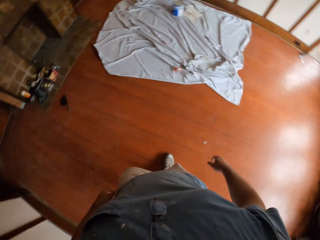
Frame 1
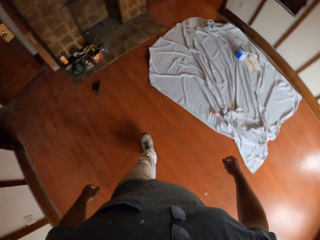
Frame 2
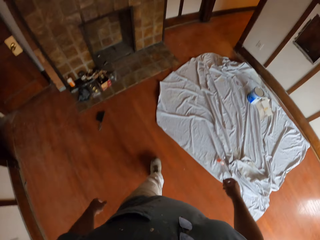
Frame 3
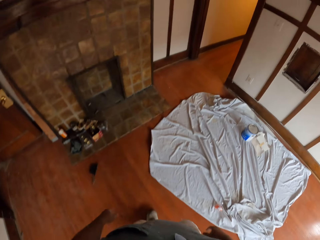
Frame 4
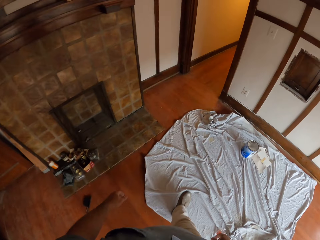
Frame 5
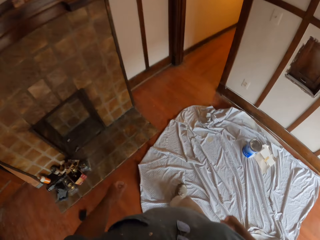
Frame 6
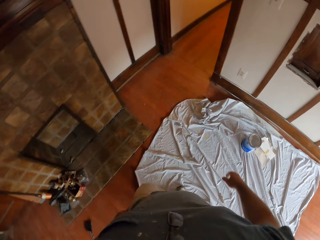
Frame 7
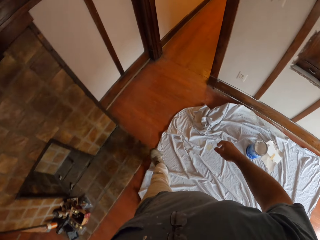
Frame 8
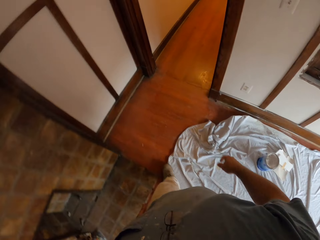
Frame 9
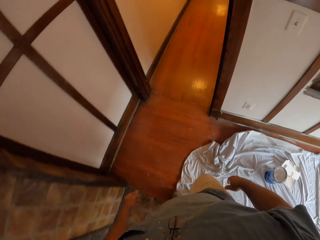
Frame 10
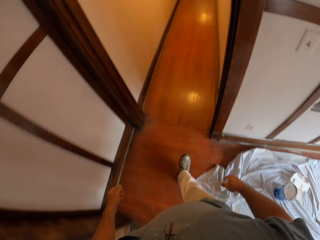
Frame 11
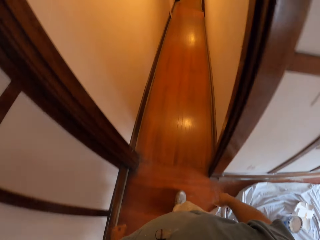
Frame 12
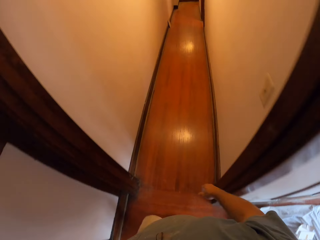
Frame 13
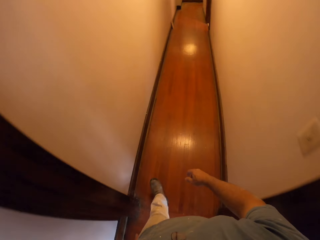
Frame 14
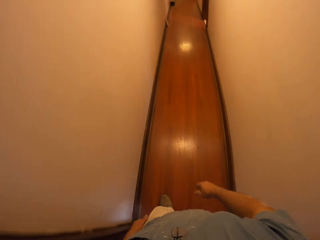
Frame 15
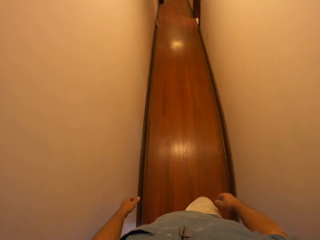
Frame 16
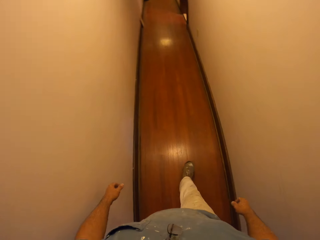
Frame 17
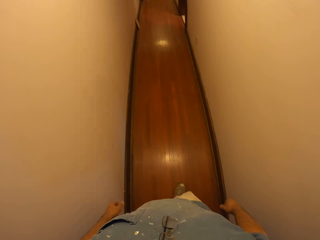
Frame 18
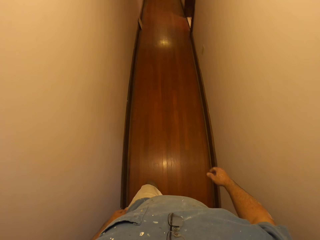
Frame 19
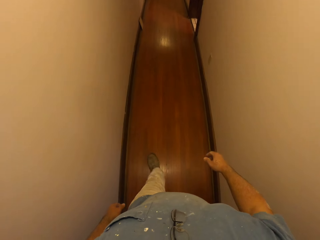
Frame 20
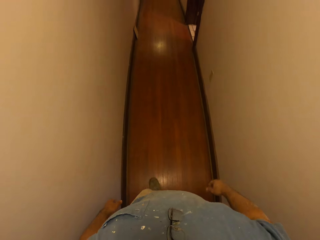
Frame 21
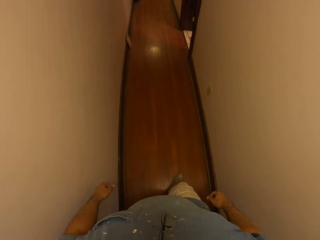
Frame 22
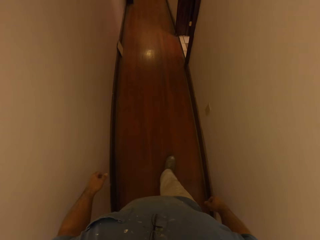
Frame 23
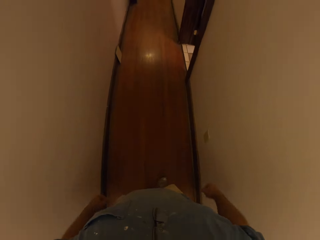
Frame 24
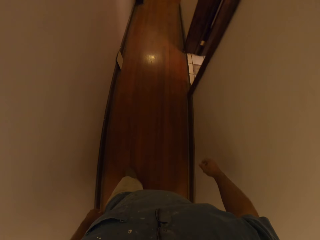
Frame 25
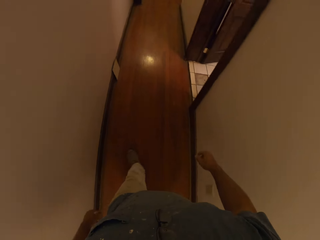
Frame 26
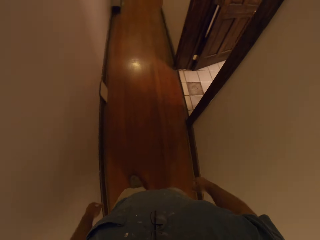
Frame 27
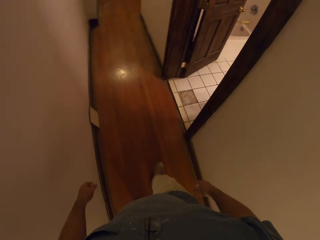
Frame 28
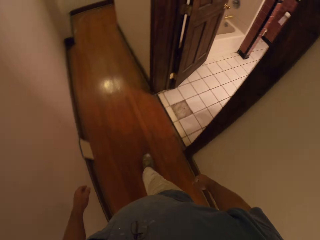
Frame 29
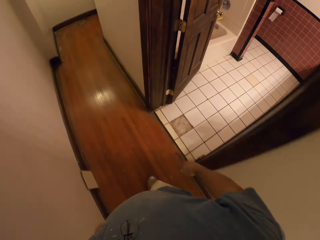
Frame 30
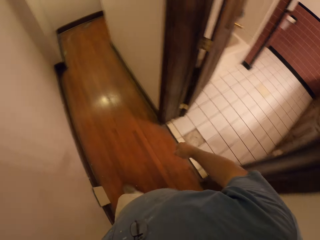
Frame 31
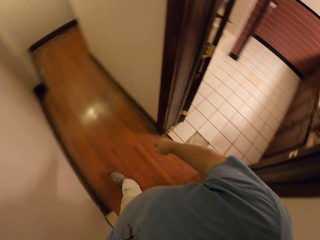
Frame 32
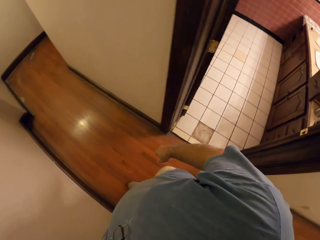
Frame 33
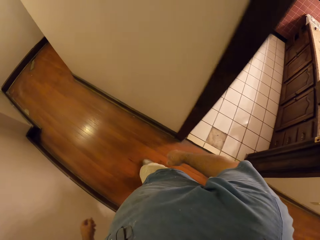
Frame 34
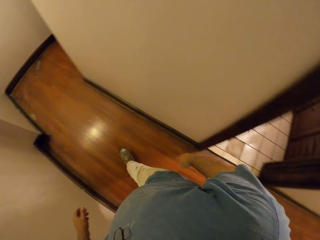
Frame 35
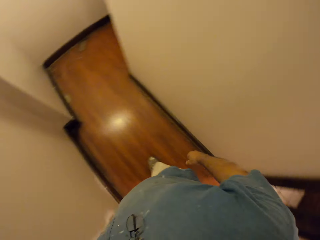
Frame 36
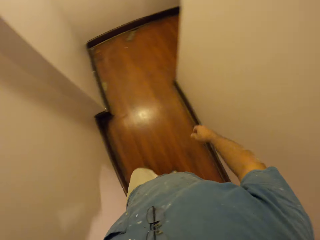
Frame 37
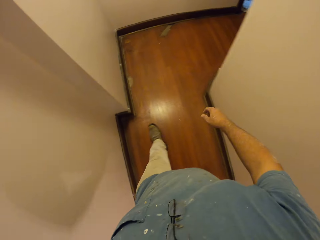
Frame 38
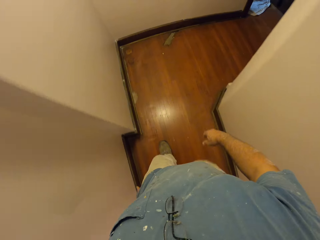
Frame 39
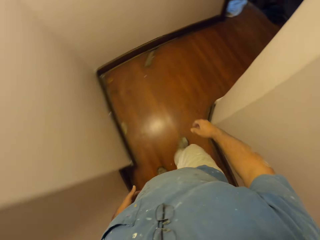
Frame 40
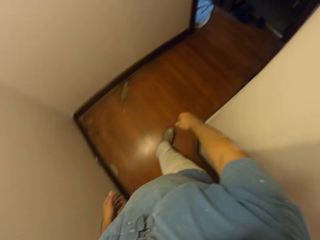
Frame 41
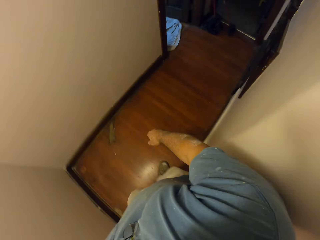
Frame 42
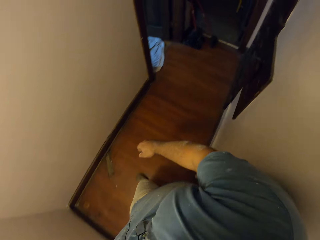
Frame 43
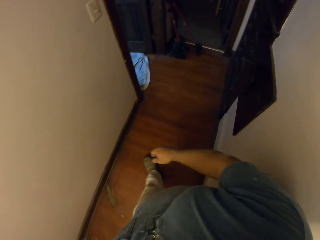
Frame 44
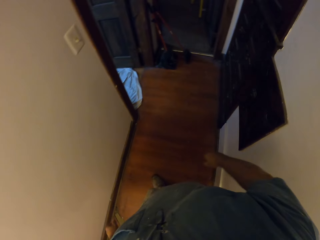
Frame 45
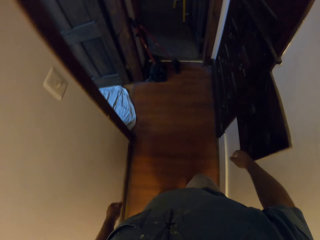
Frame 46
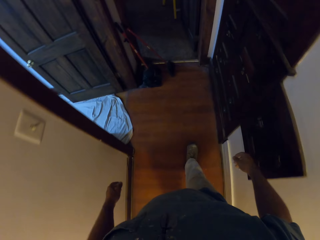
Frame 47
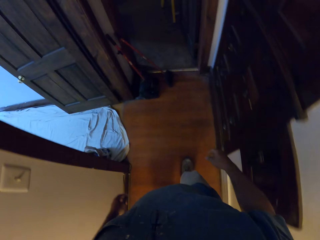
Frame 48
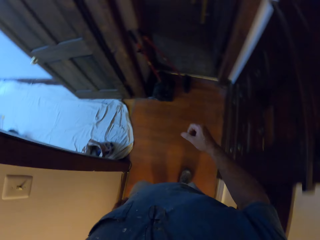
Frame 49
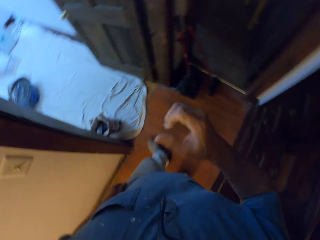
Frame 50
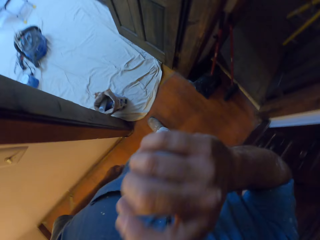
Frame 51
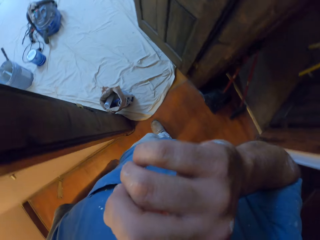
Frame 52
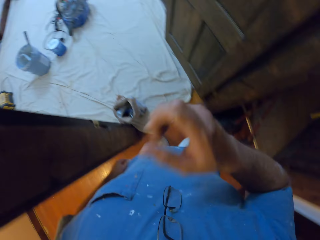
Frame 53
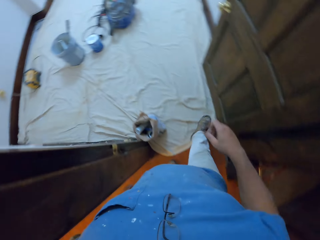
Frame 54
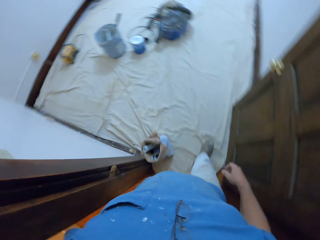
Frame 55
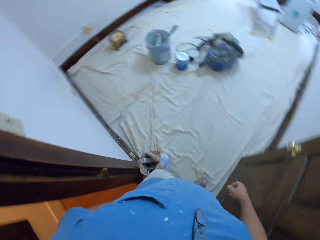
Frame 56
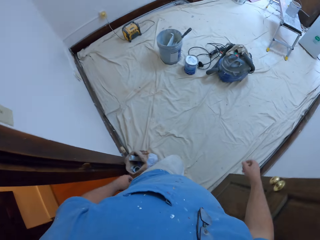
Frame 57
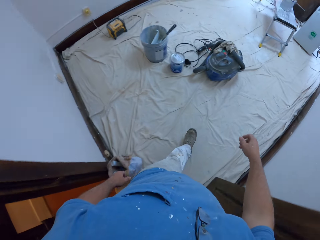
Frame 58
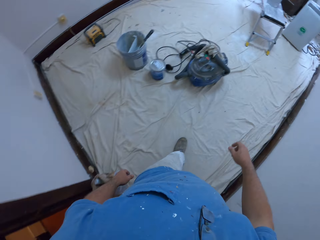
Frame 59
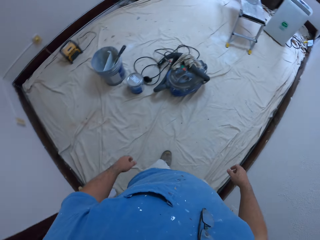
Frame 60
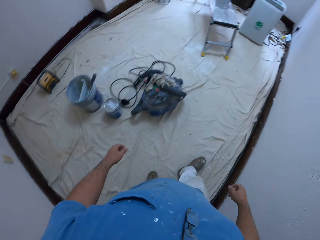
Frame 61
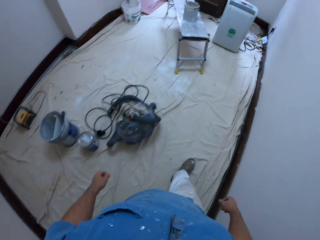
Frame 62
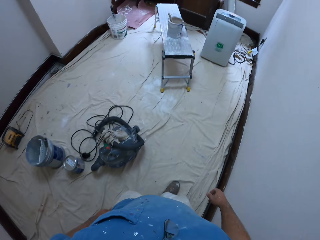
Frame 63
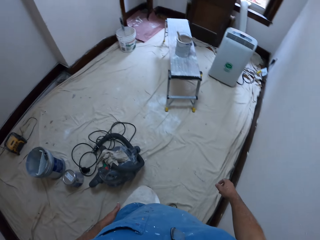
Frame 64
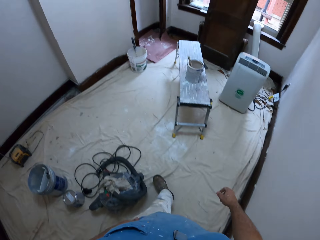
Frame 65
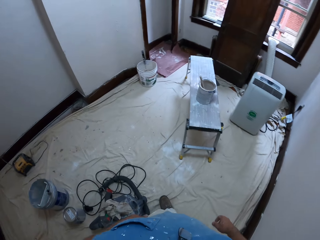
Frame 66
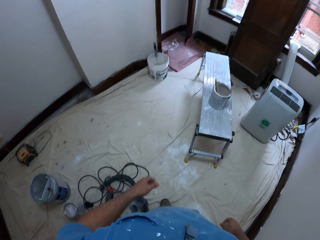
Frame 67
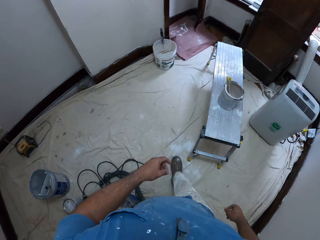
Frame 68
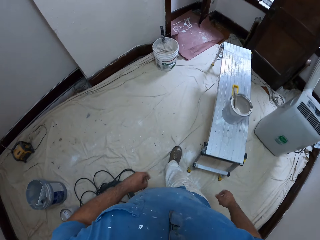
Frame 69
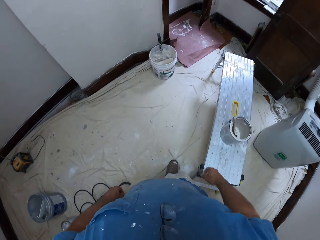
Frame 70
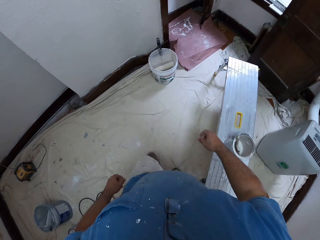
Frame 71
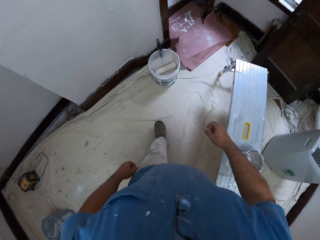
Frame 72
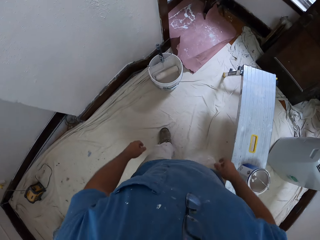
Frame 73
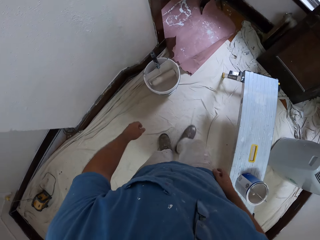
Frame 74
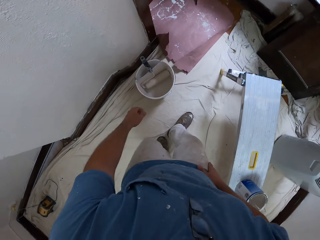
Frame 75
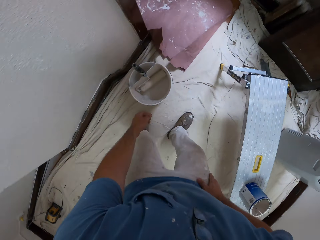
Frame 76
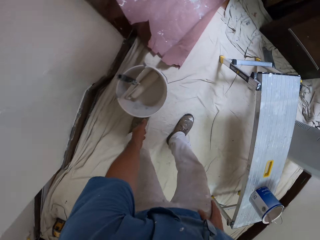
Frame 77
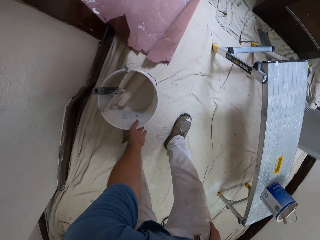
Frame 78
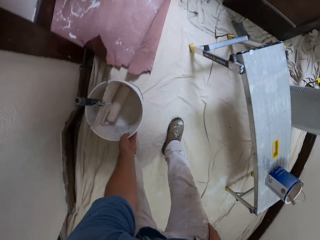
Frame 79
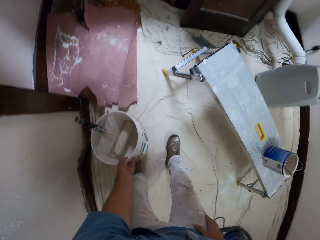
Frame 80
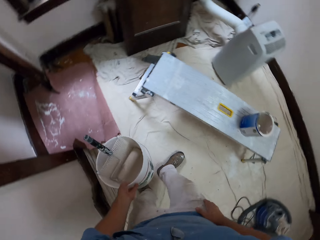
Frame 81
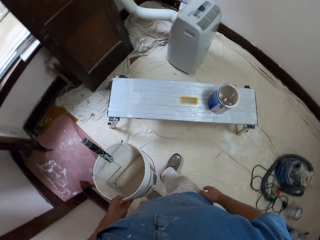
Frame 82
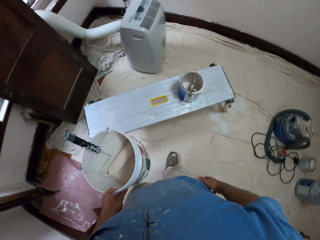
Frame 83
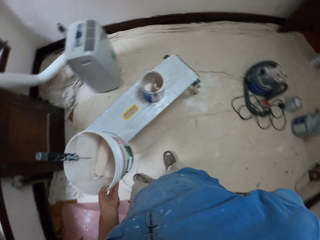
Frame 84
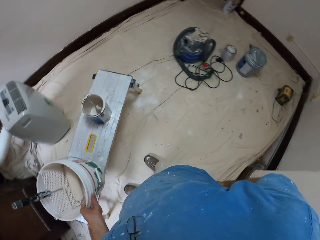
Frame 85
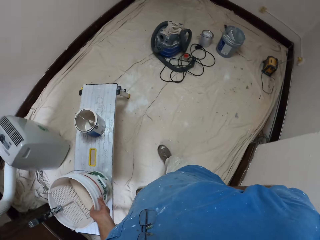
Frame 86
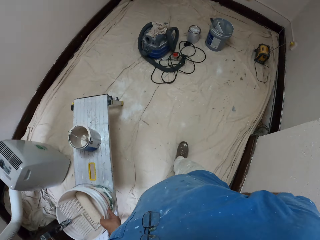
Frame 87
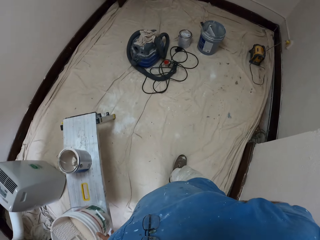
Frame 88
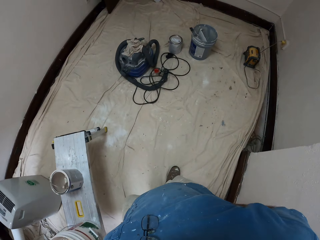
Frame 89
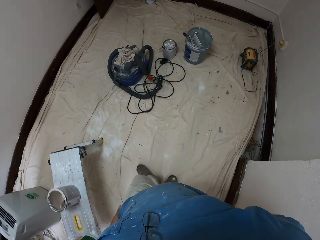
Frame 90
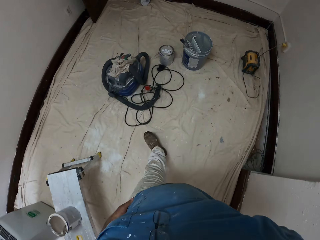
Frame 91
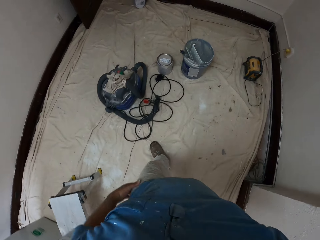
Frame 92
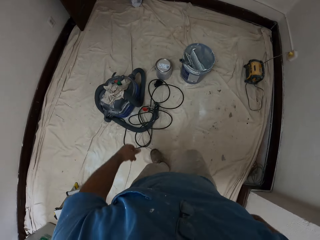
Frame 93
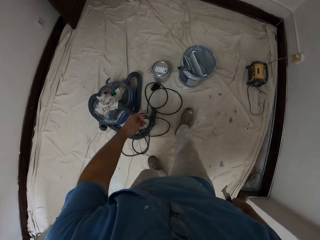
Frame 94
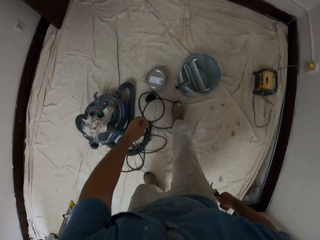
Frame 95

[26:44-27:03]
The camera wearer walks through the hallway. He raises his right hand towards his face. He walks into the former room. He picks up a paint bucket from the floor with his left hand. He drops the paint bucket on the bench. He removes the scraper from his pocket with his right hand. He walks around the room.

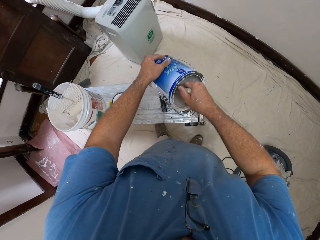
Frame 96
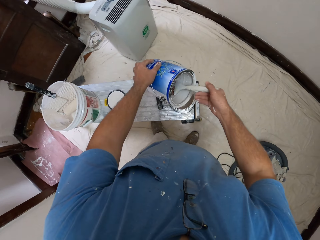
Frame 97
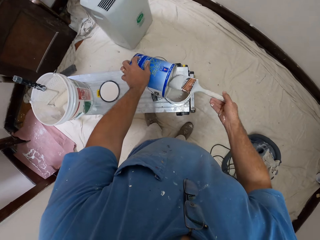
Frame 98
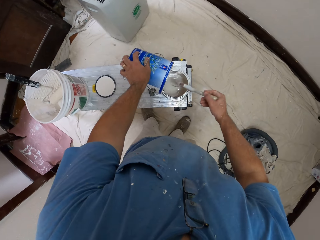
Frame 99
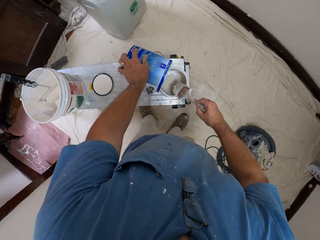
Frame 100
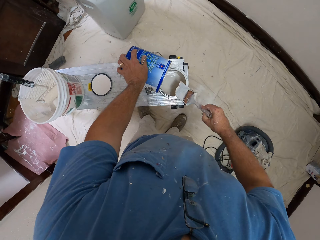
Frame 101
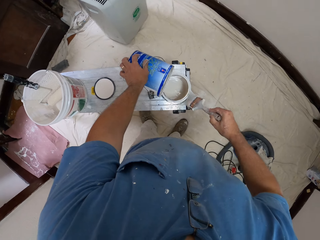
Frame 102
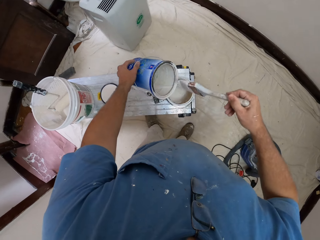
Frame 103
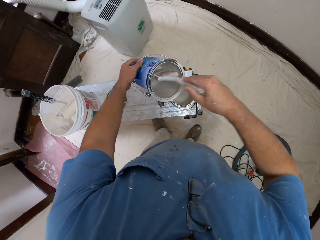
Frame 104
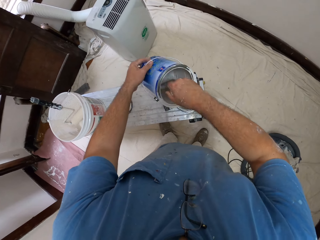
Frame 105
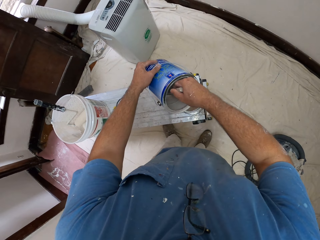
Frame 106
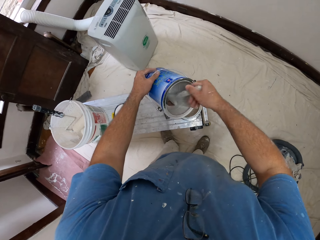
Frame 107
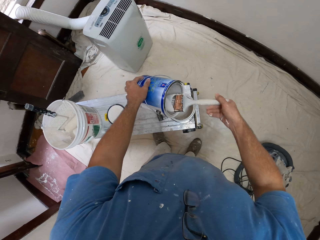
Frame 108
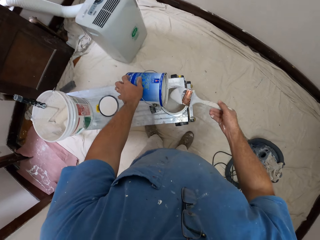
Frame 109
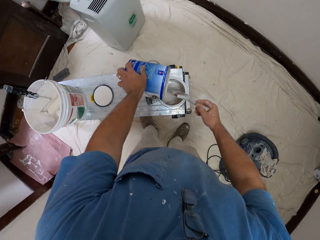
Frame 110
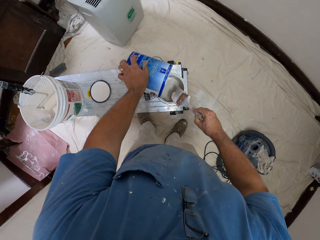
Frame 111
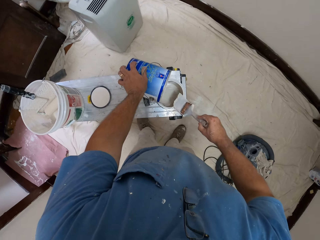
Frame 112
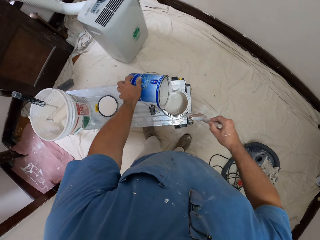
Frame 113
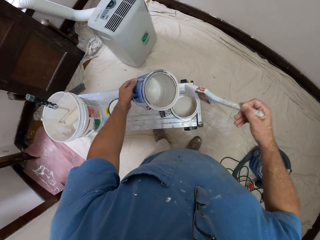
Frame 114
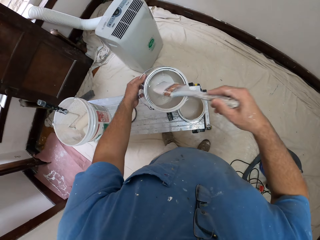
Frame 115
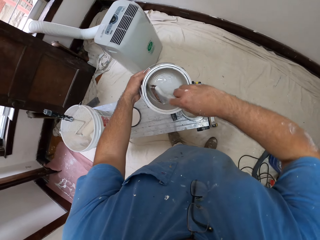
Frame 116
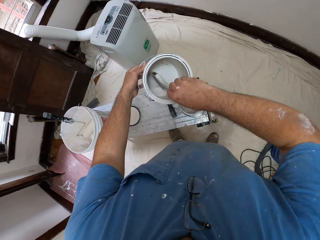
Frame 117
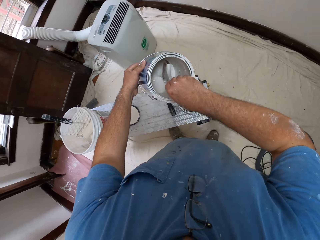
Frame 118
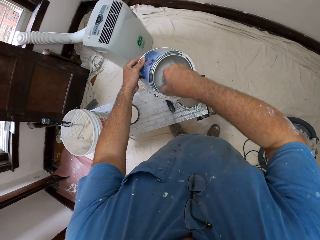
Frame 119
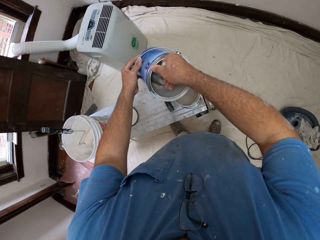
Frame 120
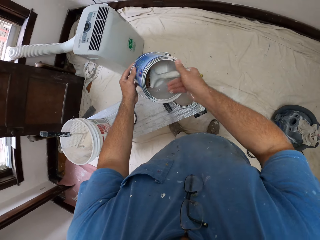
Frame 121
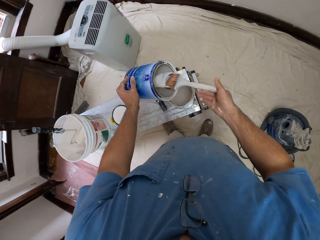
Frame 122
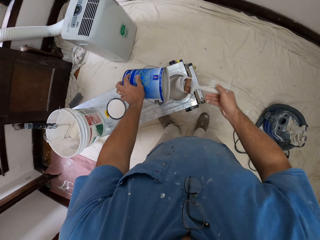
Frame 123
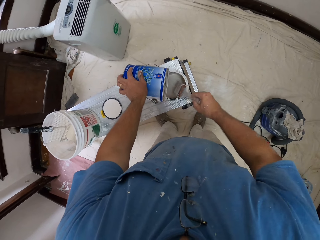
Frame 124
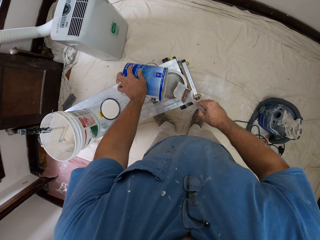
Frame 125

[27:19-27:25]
The camera wearer packs the paint in the paint can in her left hand with the brush into the paint can on the bench. She wipes the paint brush on the paint can. She draws paint from the paint can with the paint brush. She wipes the paint brush on the paint can. She draws paint from the paint can with the paint brush.
